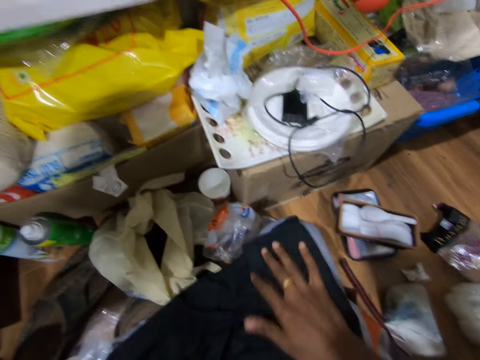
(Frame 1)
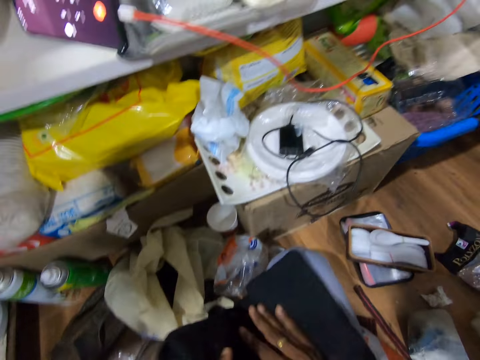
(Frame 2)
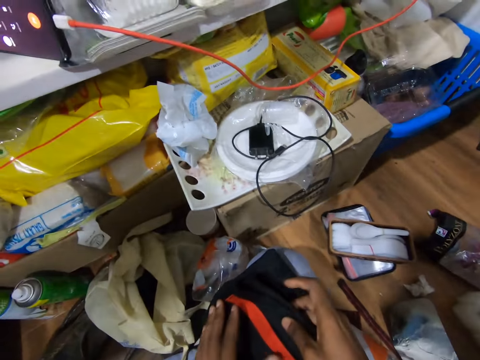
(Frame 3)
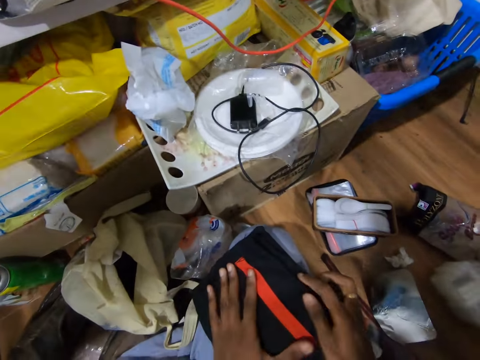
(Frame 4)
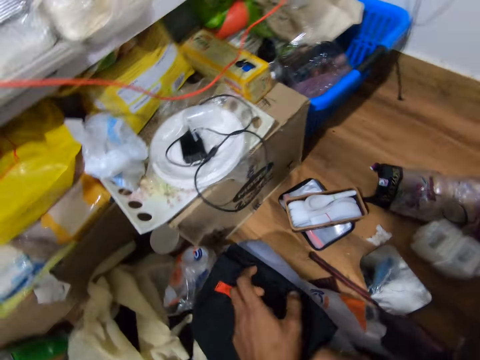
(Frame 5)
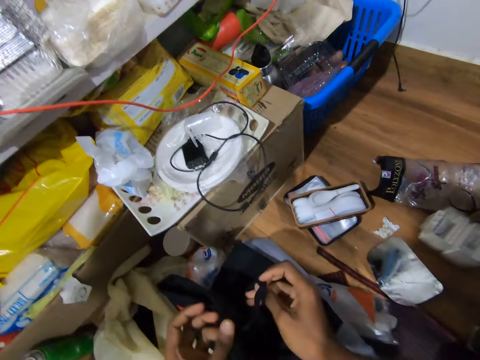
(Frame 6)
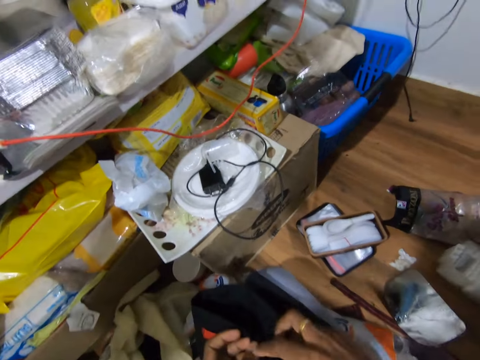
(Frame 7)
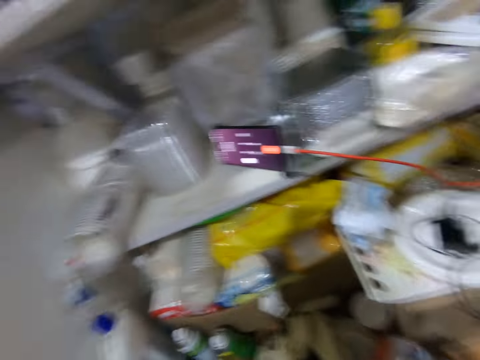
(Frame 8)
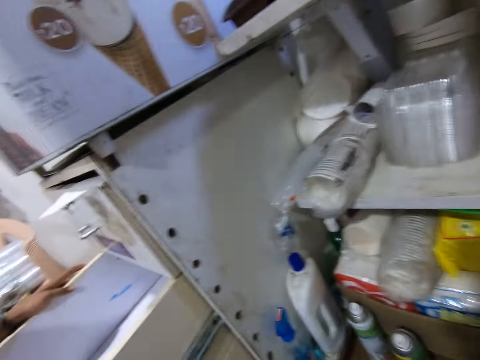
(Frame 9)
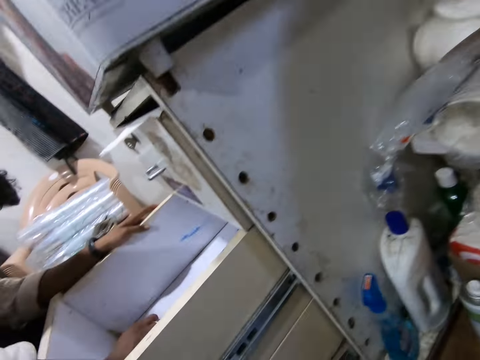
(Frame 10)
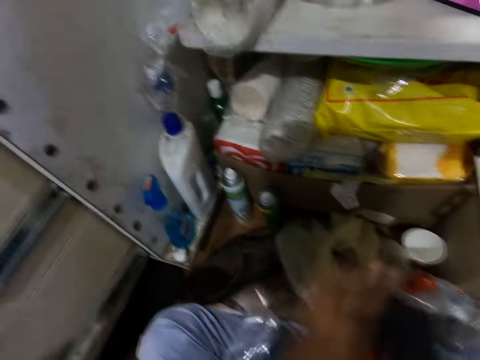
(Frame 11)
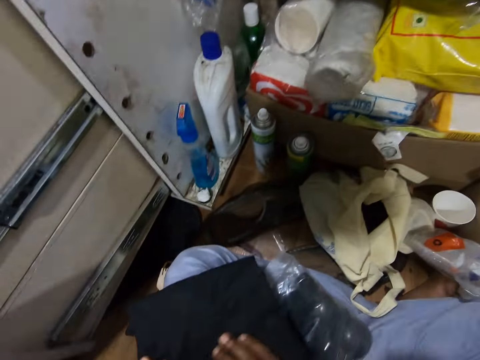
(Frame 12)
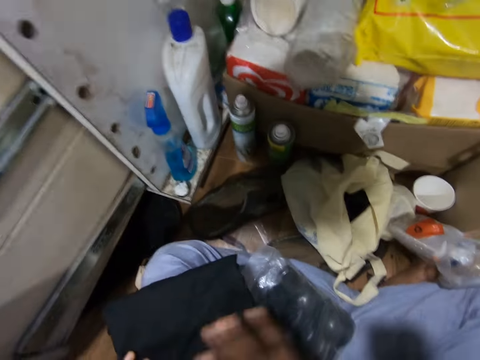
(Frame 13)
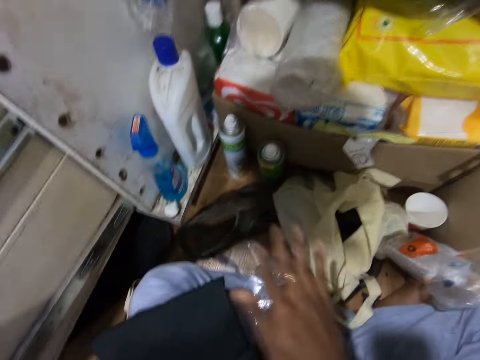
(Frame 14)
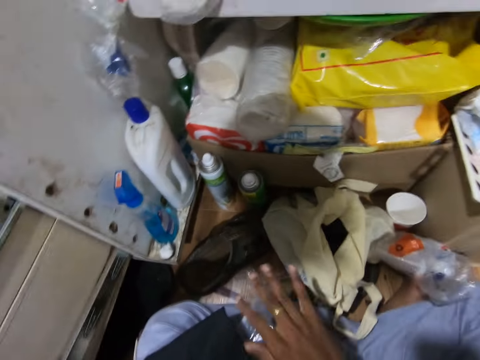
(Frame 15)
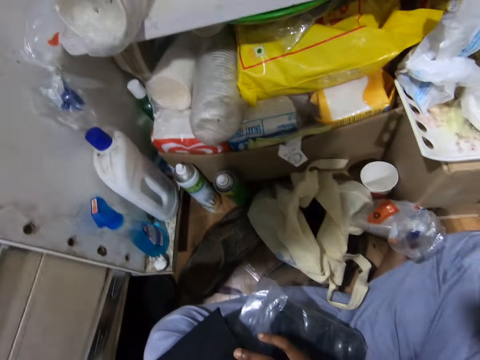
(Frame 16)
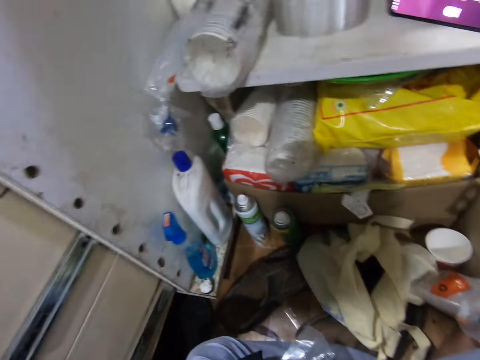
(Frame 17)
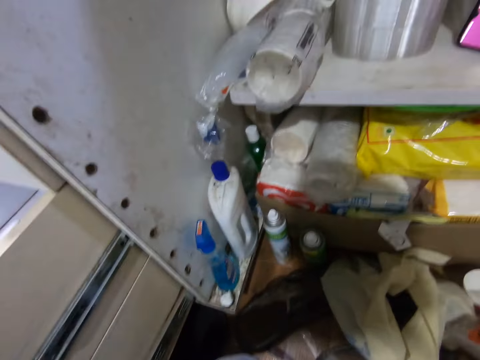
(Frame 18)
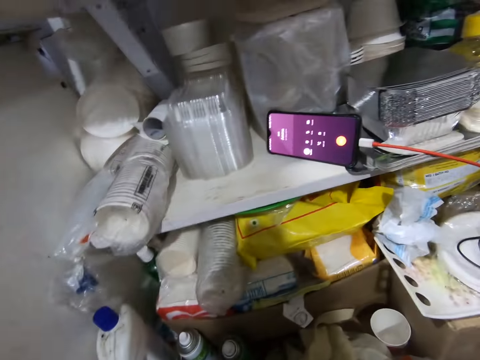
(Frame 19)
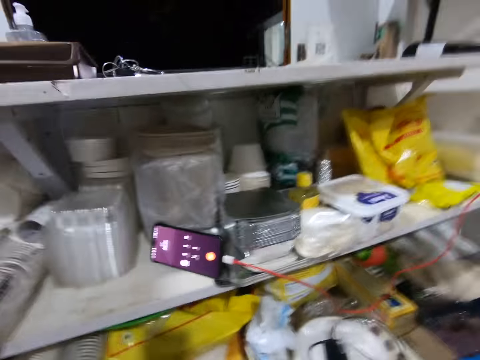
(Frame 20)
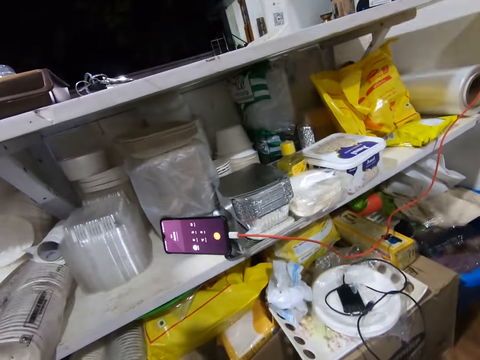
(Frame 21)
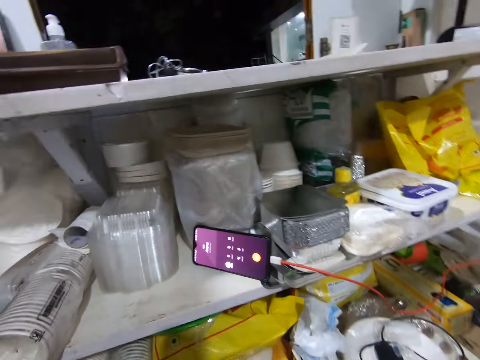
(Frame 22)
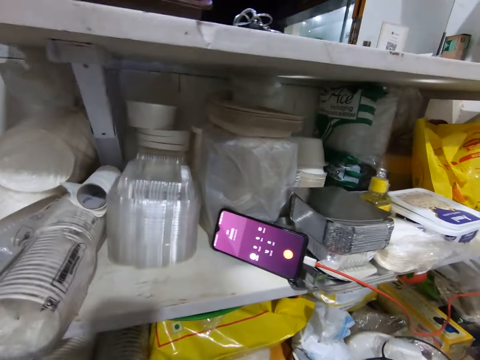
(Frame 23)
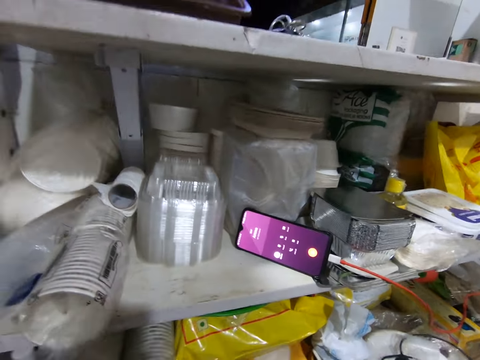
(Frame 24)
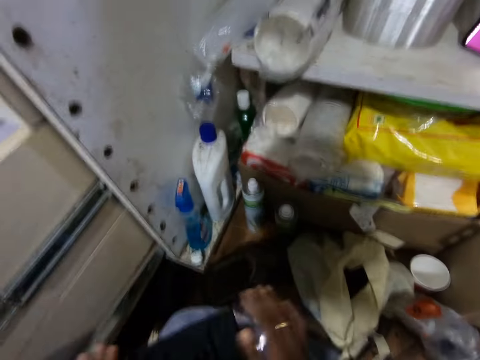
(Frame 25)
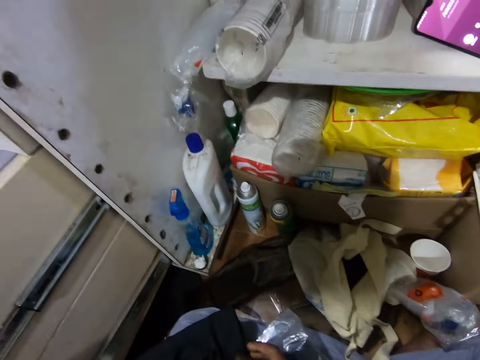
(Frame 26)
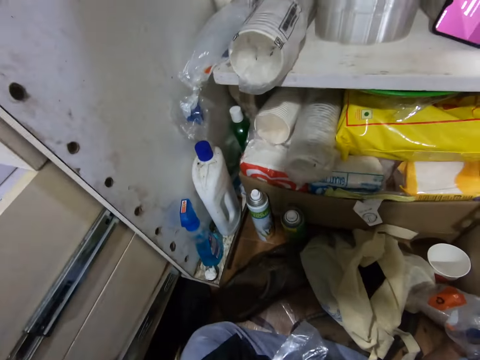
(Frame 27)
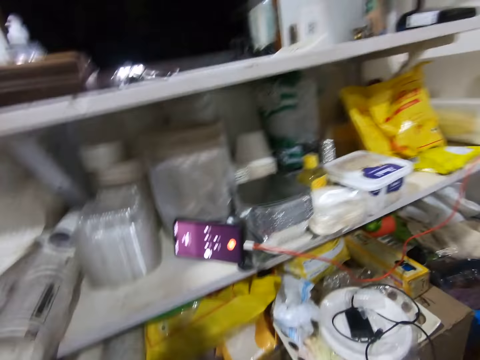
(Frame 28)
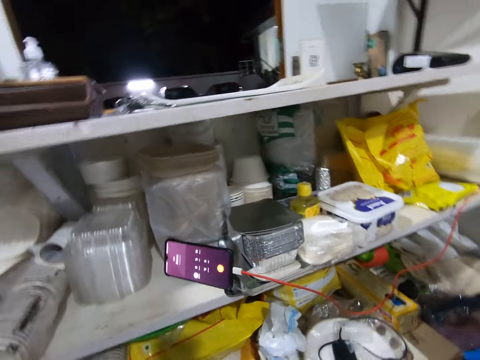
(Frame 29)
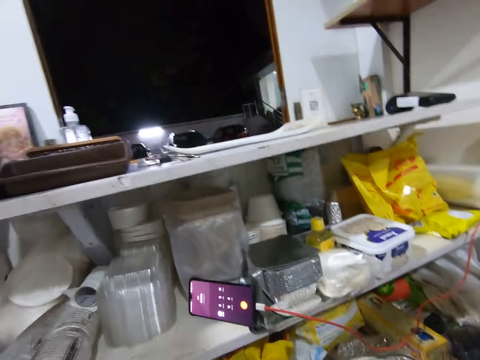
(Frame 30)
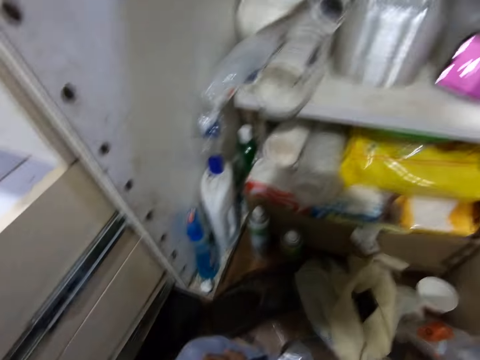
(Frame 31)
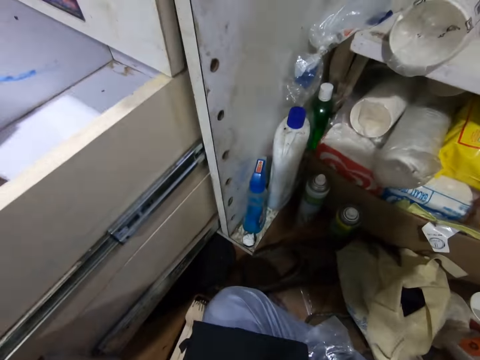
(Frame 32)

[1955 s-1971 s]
The camera wearer looks around the room. They wipe the shorts. They talk on the phone.

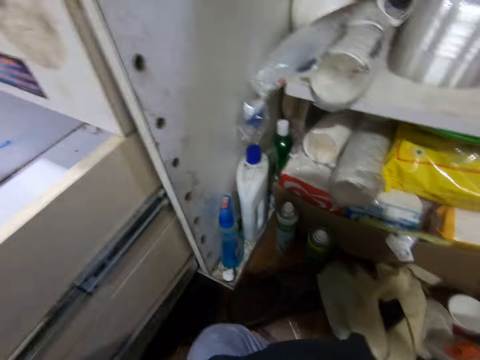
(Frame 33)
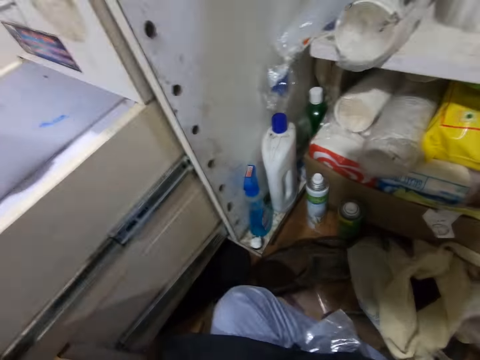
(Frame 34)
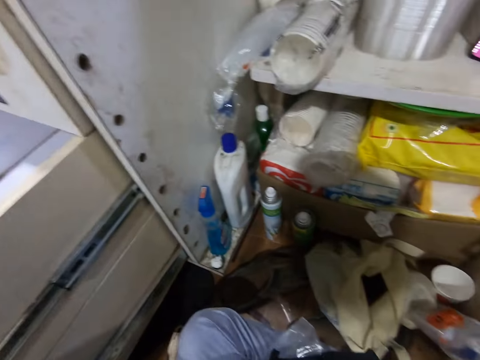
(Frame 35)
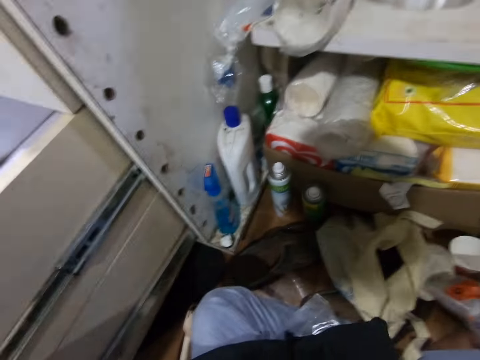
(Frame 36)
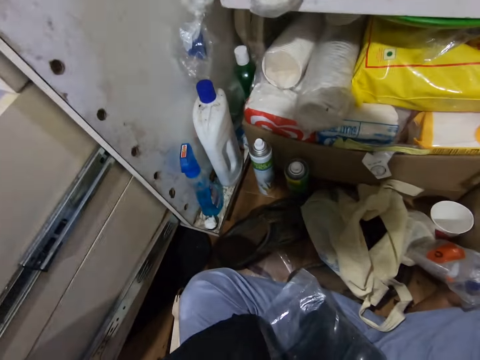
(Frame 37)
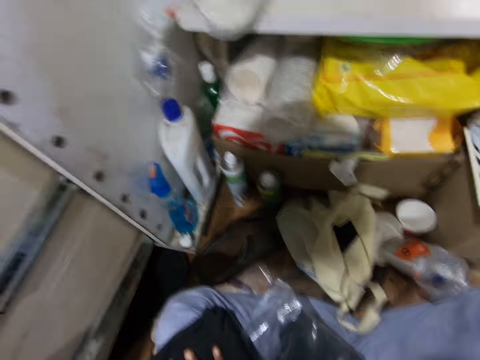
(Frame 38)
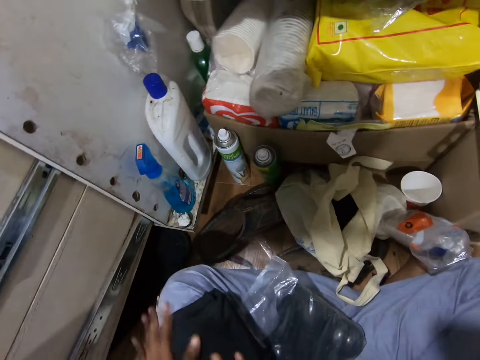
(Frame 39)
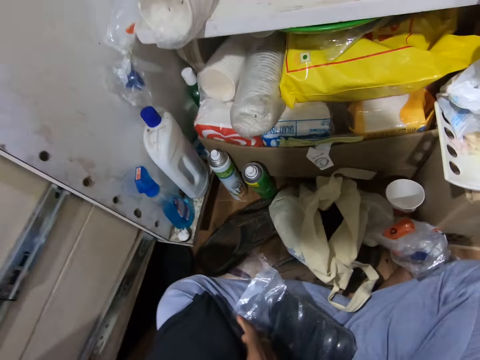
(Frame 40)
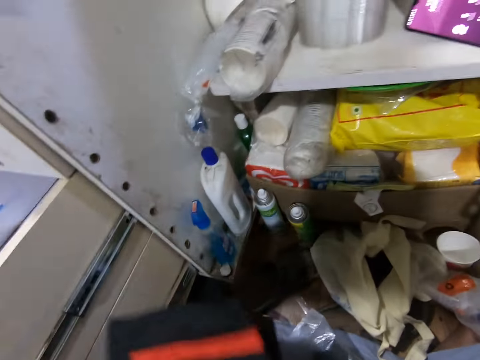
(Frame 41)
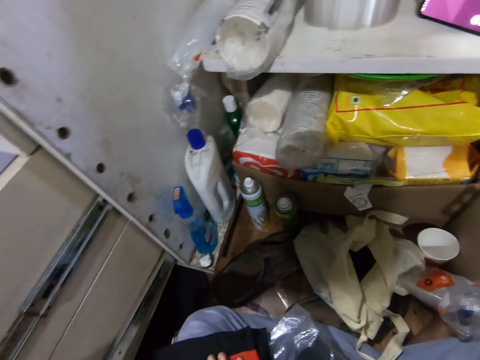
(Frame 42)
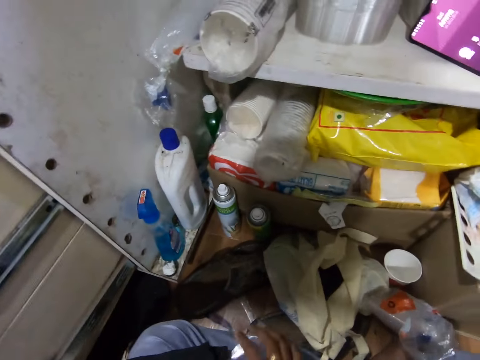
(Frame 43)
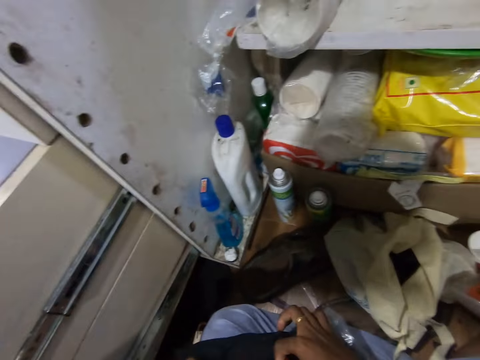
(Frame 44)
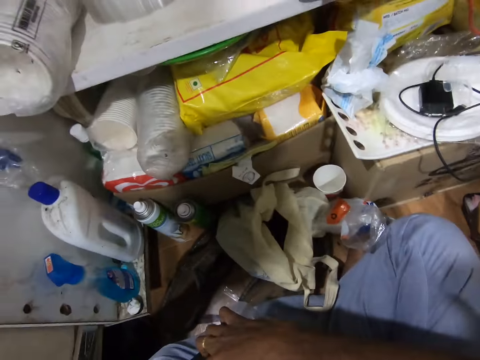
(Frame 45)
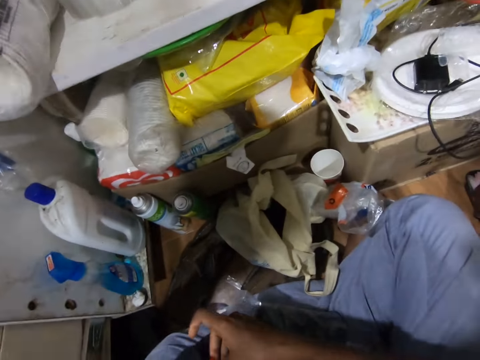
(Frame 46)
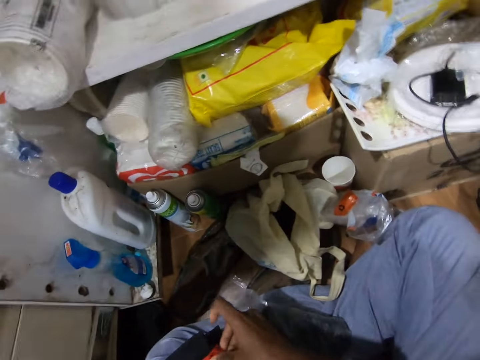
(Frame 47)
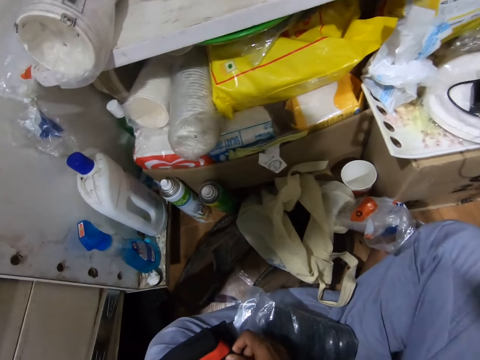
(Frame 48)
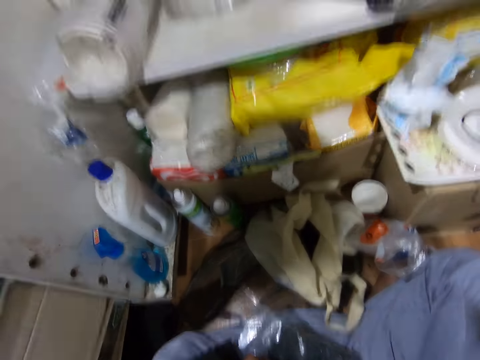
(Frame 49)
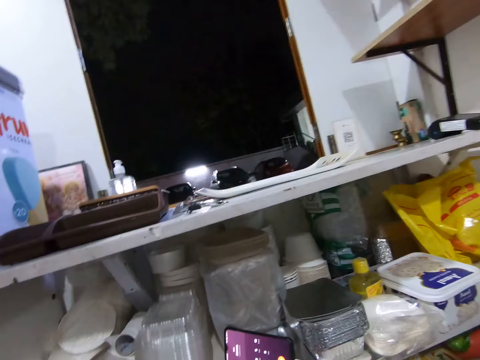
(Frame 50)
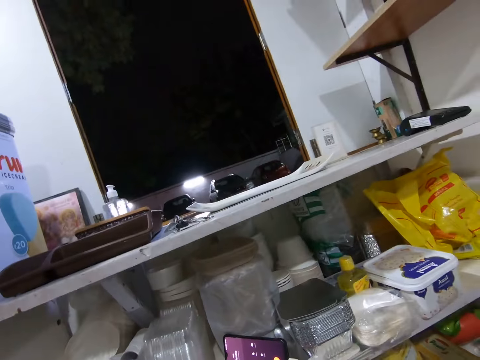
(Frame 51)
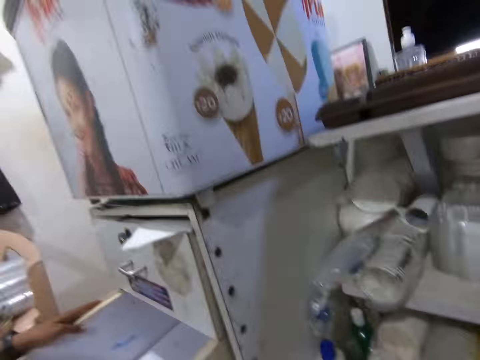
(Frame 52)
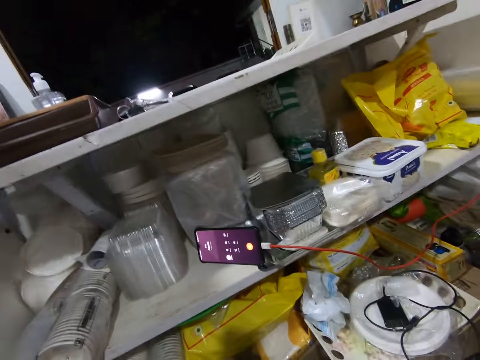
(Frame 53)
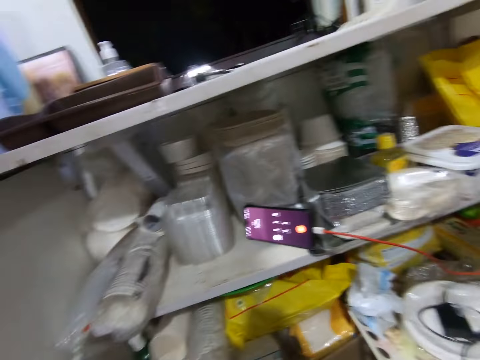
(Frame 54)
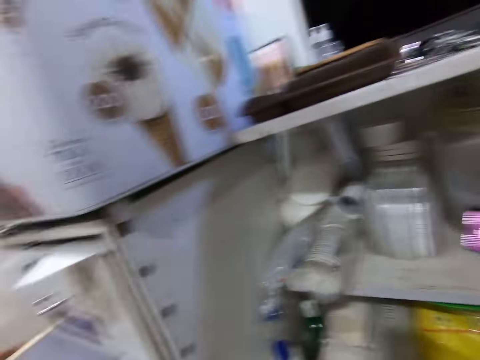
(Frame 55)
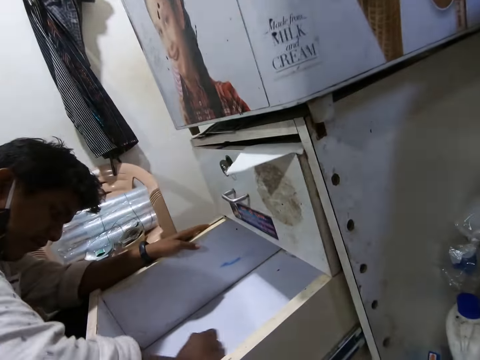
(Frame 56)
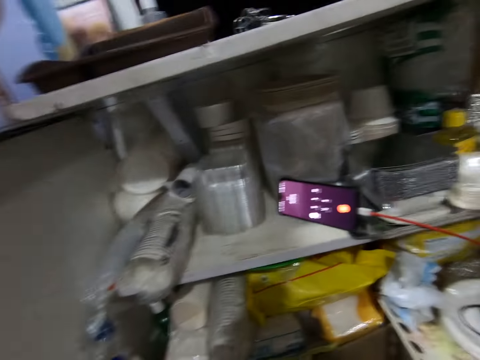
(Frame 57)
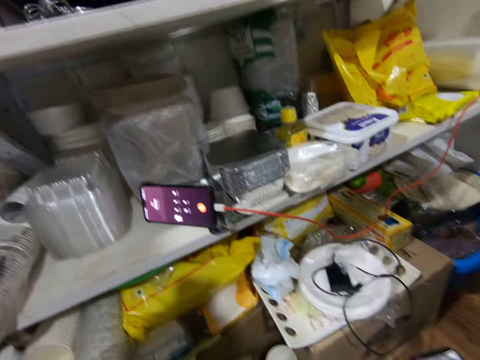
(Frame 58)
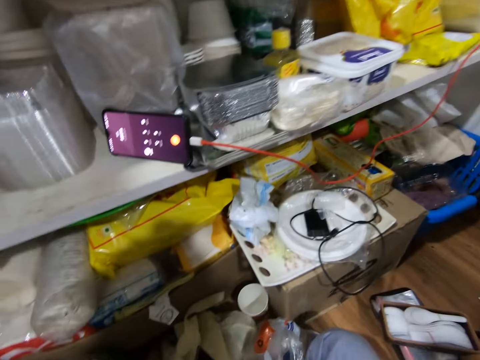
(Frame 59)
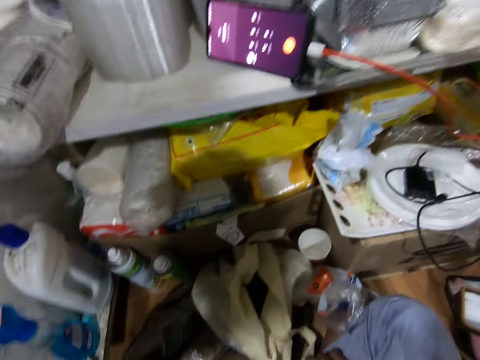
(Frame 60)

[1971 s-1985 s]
The camera wearer flips the cloth with both hands. They touch the shorts. They turn the shorts. They look around the room.
